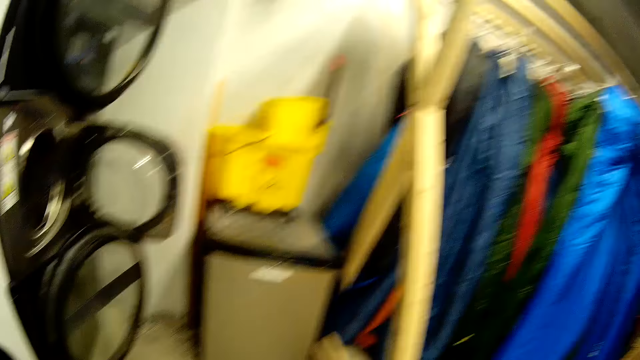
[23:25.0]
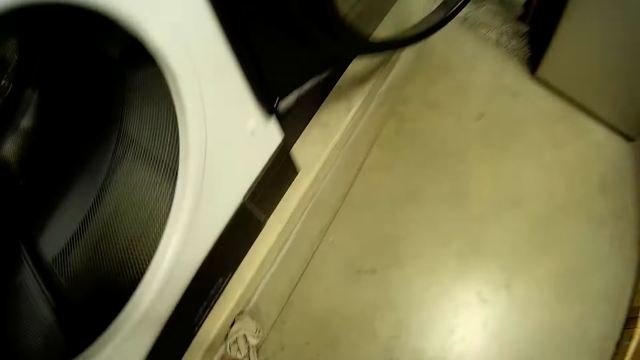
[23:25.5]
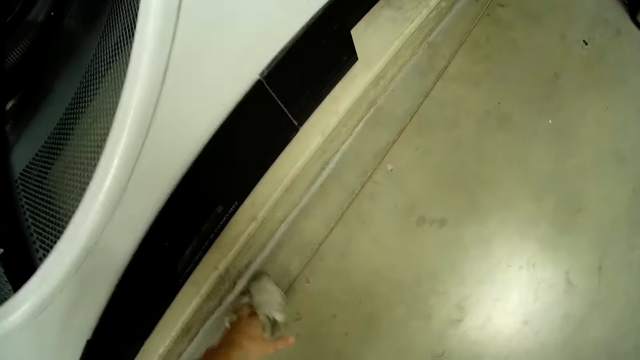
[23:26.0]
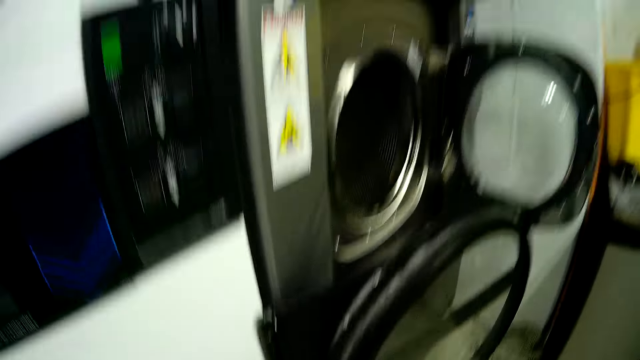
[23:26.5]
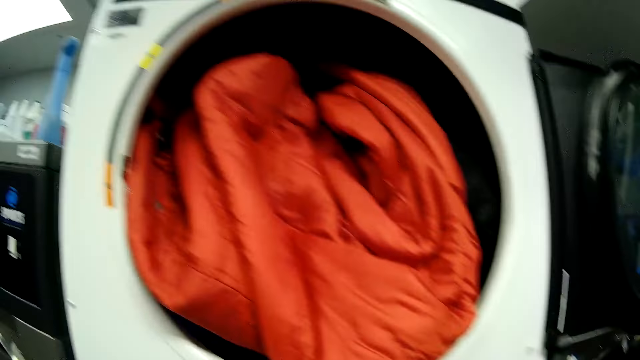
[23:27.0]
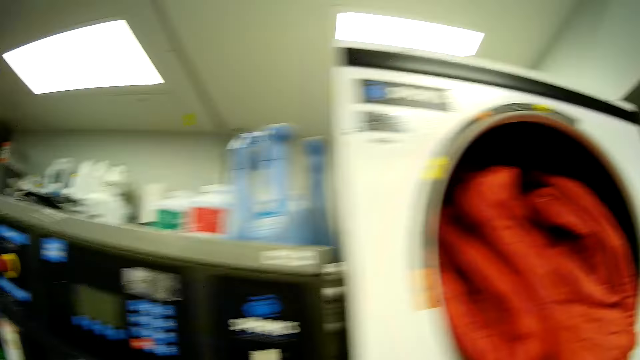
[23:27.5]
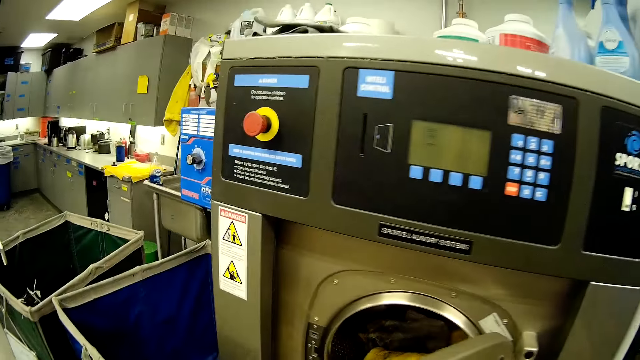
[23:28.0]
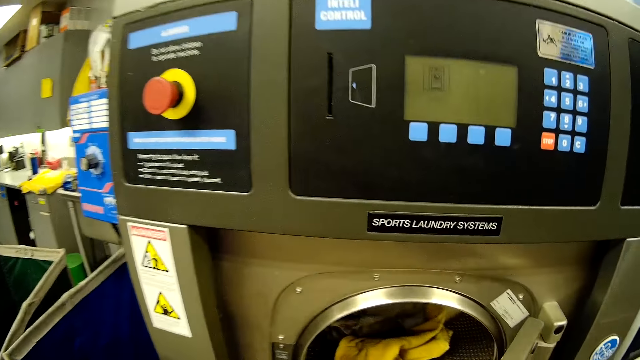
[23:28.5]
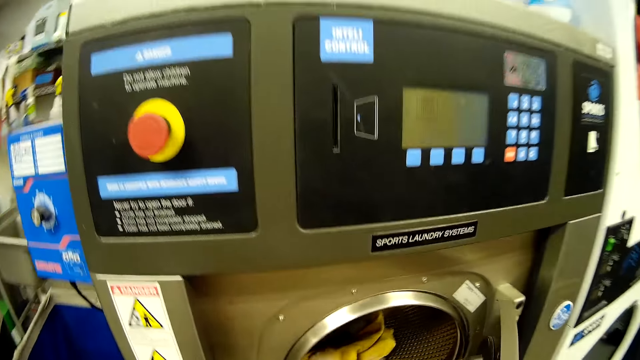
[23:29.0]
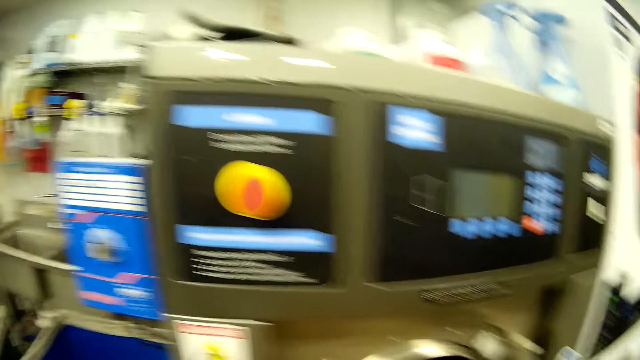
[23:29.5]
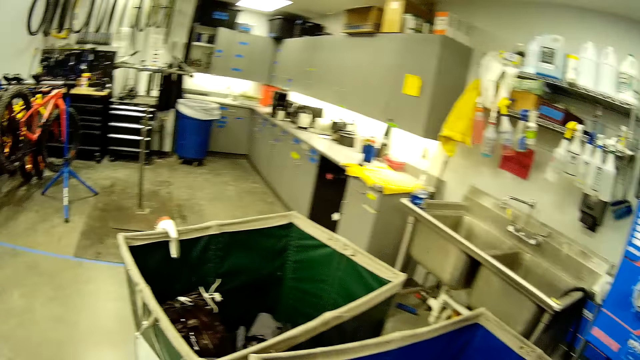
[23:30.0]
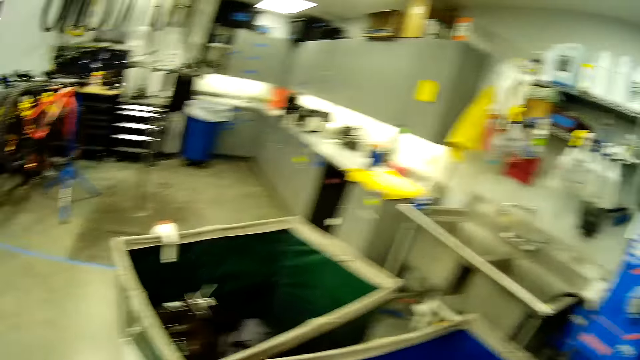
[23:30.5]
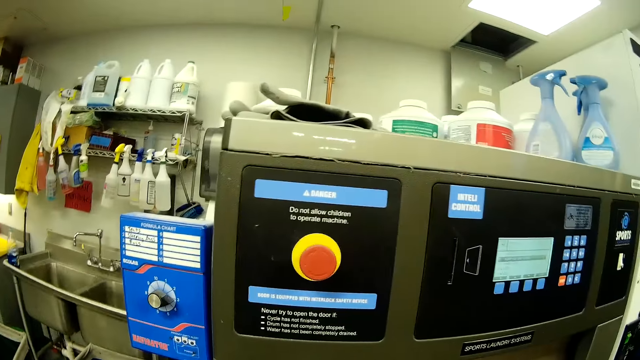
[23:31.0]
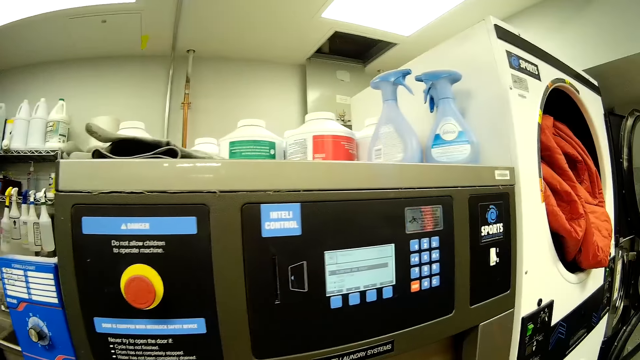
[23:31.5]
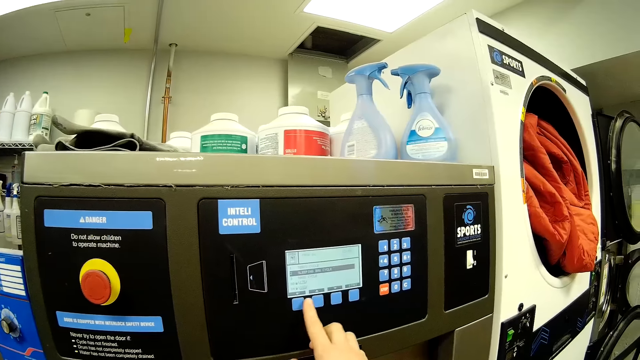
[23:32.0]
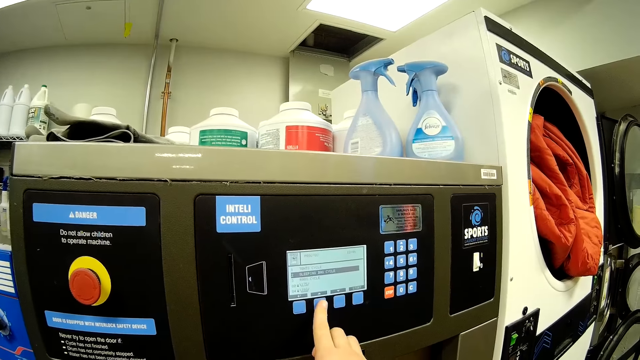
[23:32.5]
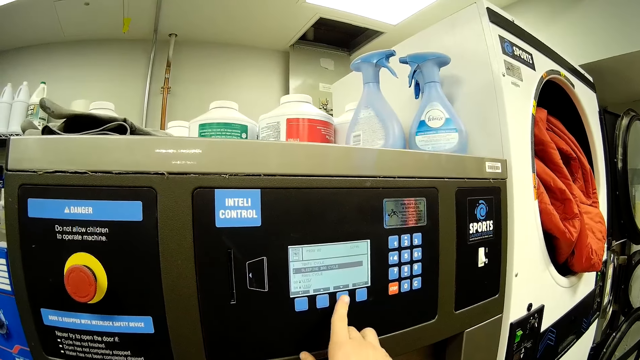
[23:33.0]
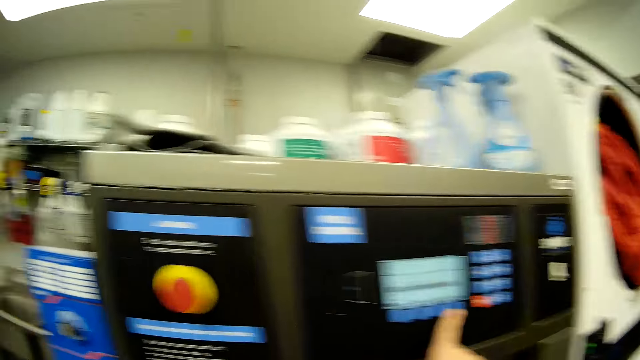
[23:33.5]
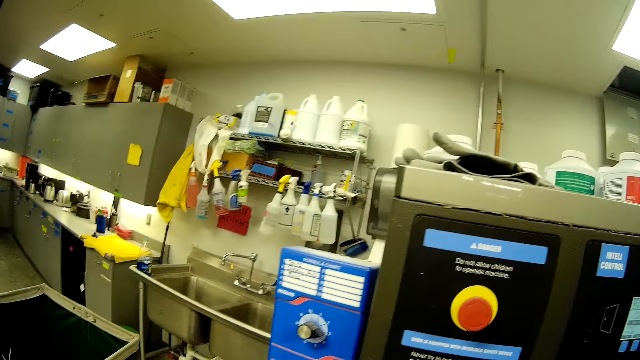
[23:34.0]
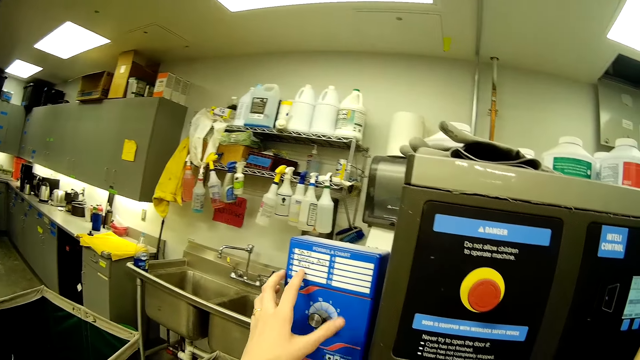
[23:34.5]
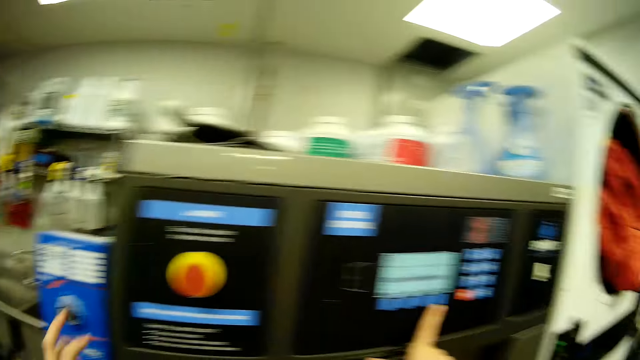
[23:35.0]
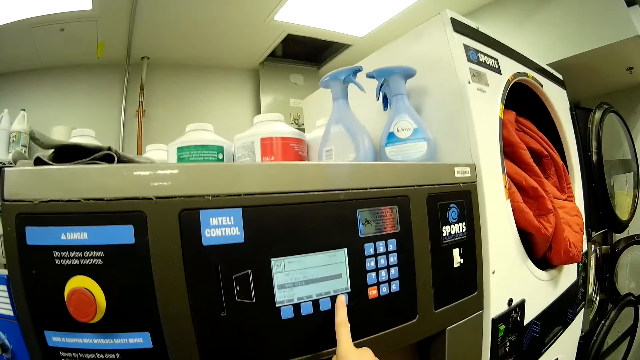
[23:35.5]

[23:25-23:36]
The camera wearer picks up the cloth from the floor. They walk to the washing machine. They drop the clothes in the washing machine. They press a button on the washing machine.

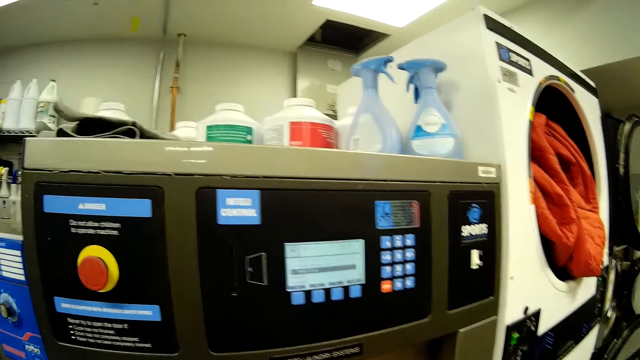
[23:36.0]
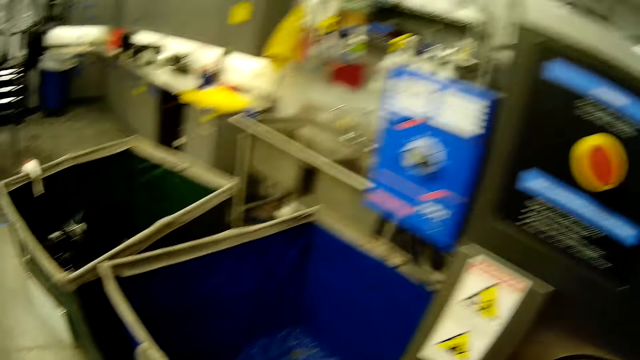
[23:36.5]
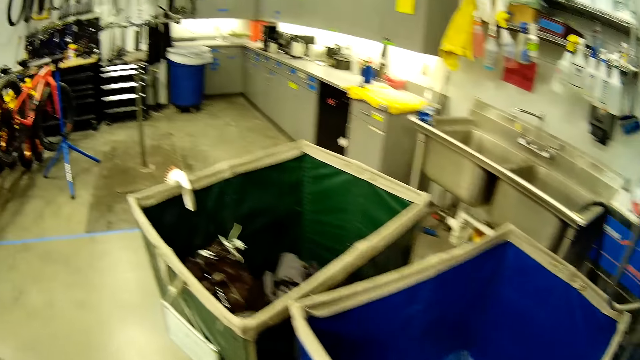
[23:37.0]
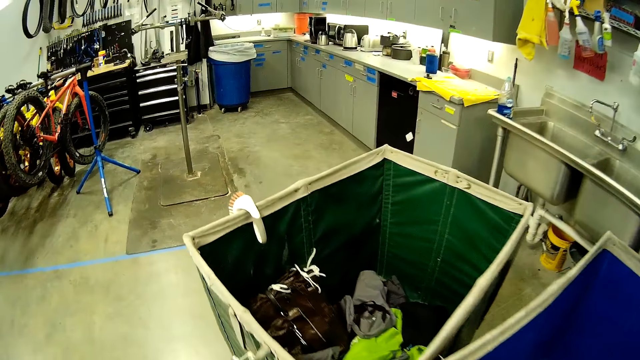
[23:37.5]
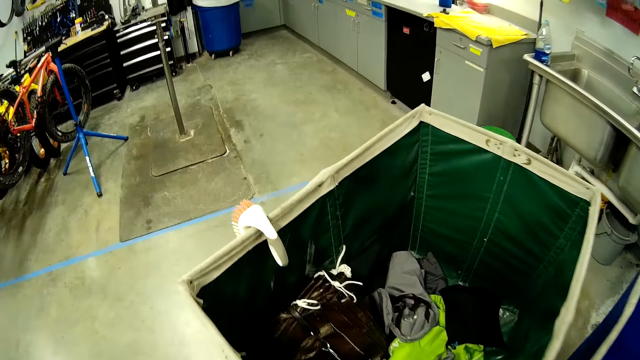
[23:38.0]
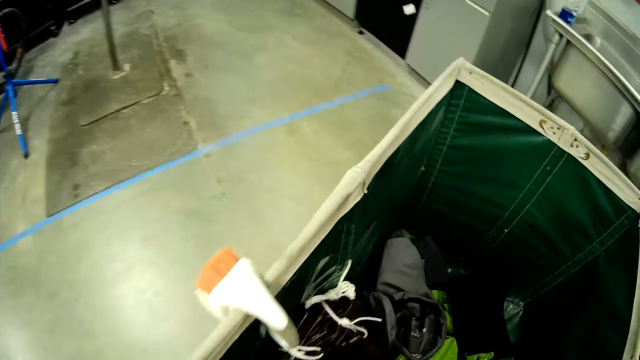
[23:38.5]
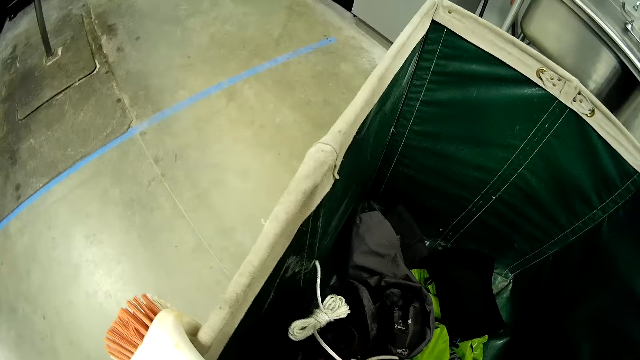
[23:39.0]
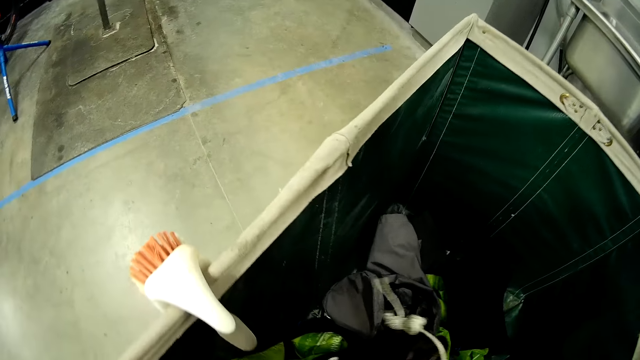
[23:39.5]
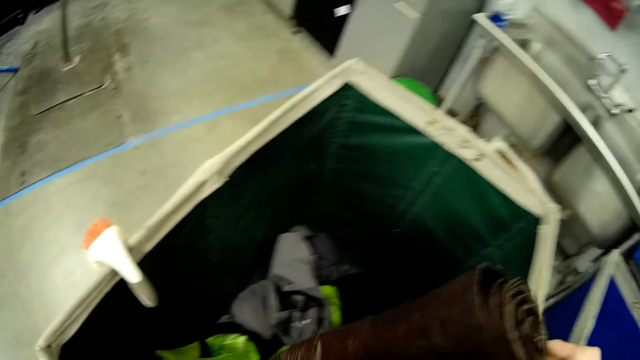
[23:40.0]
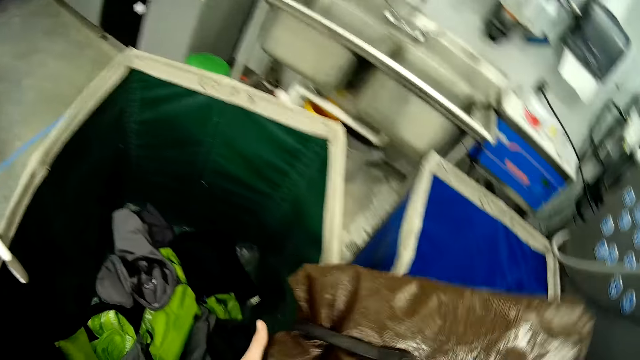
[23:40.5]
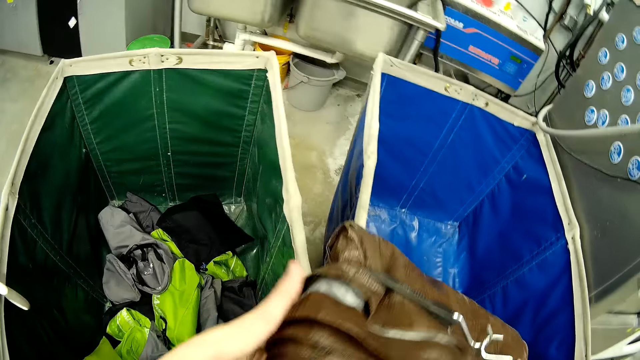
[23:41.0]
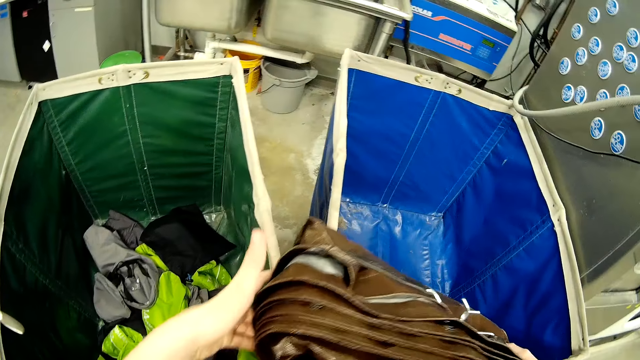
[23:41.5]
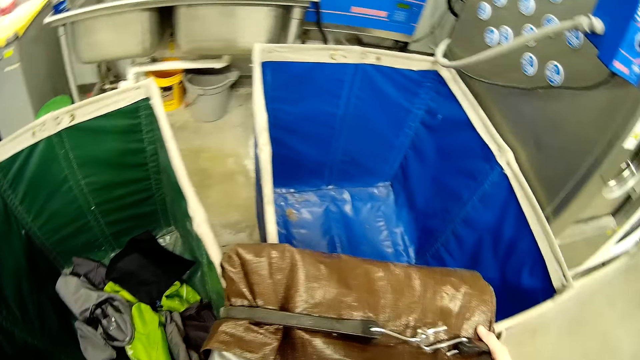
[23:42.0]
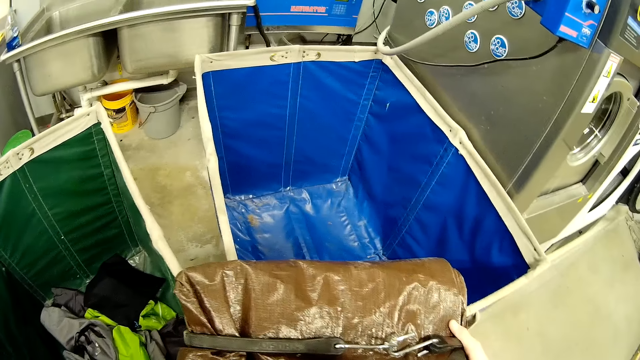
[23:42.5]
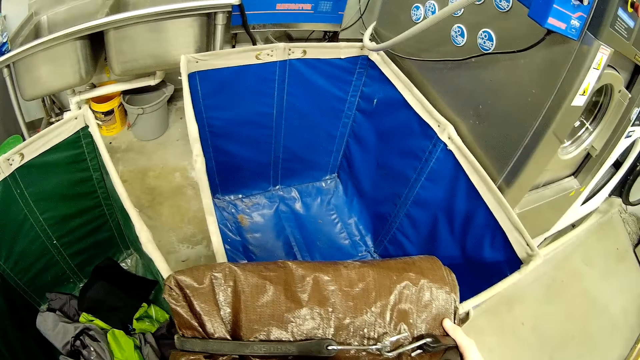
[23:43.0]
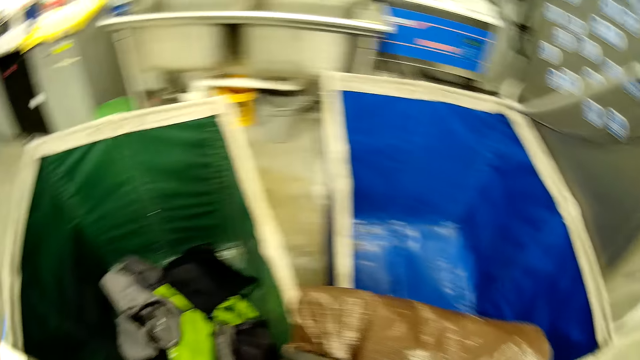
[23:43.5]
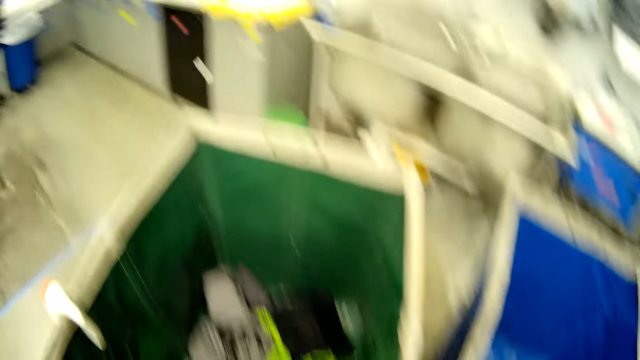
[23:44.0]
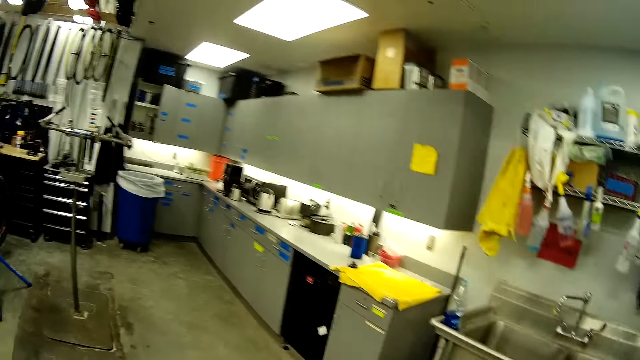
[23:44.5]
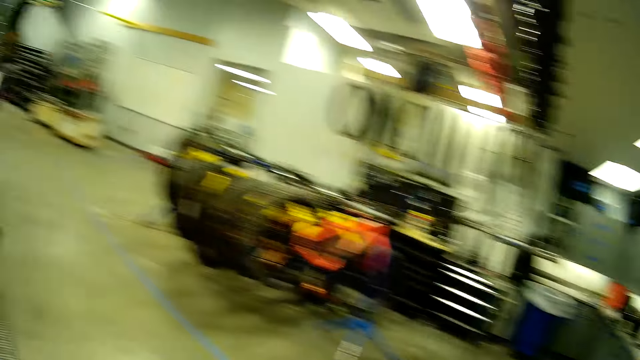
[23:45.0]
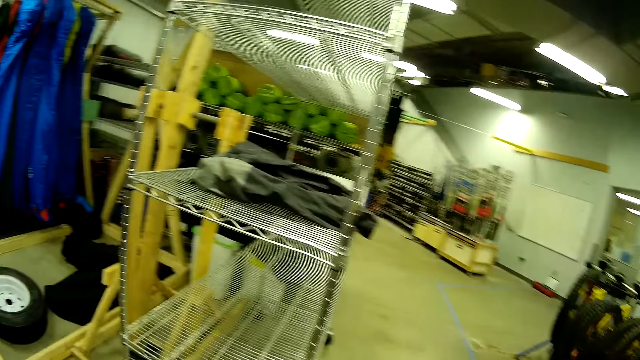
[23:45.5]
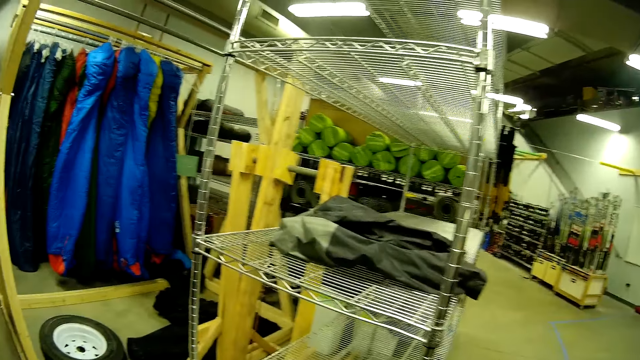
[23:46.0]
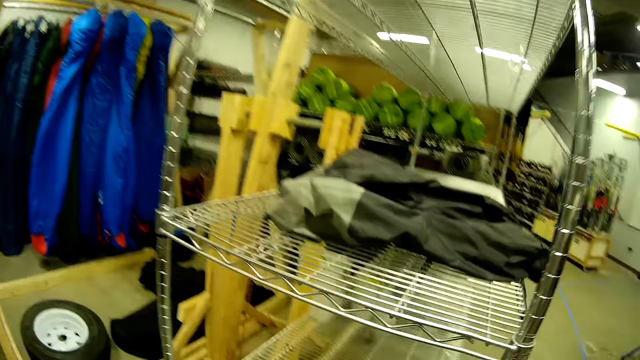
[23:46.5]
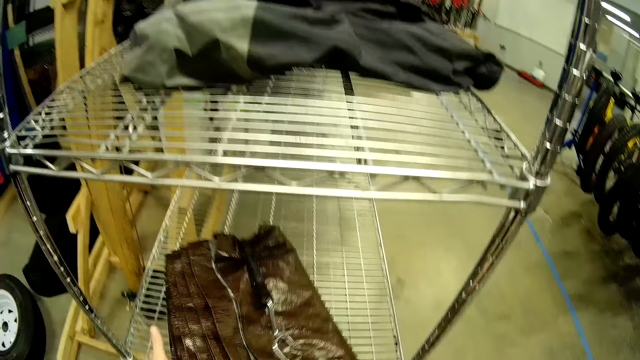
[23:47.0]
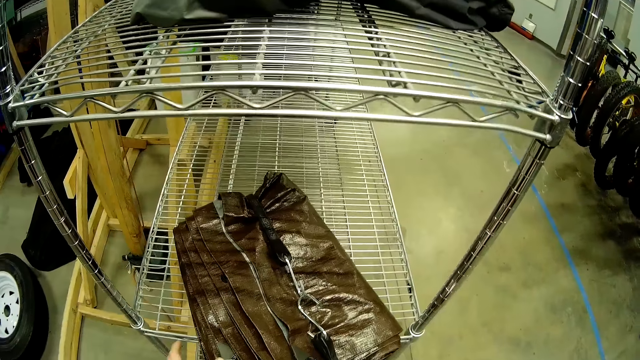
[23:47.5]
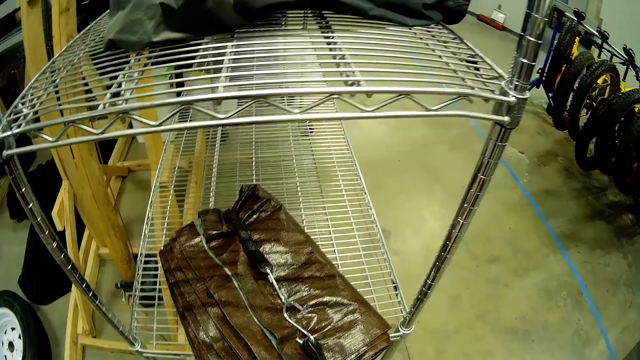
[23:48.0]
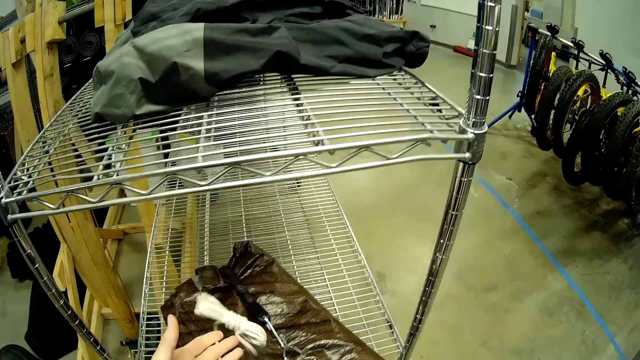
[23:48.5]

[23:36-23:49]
The camera wearer walks to the laundry bags. They carry clothes in a second laundry trolley. They pick the laundry bag from the laundry bag. They look at the laundry bag. They carry the laundry bag to the shelf and put the laundry bag on the shelf.
